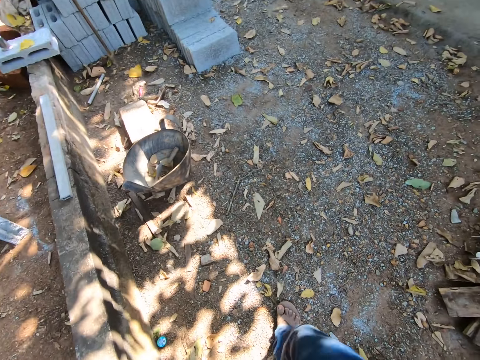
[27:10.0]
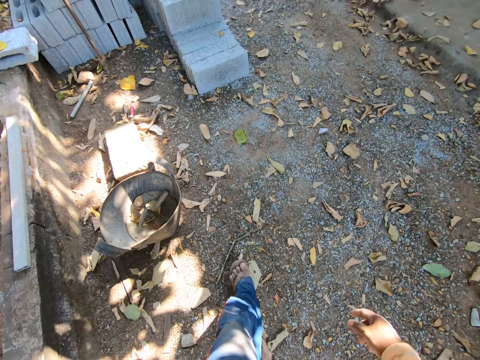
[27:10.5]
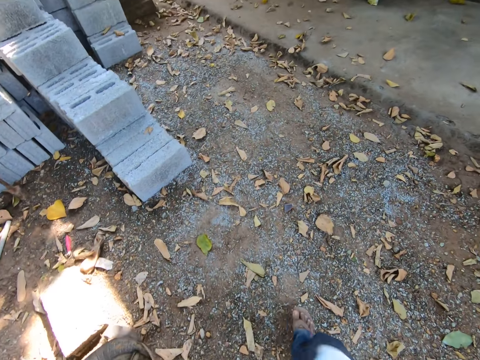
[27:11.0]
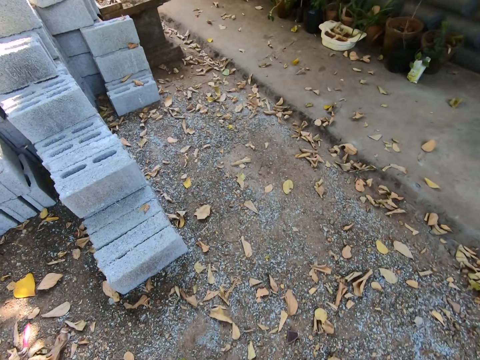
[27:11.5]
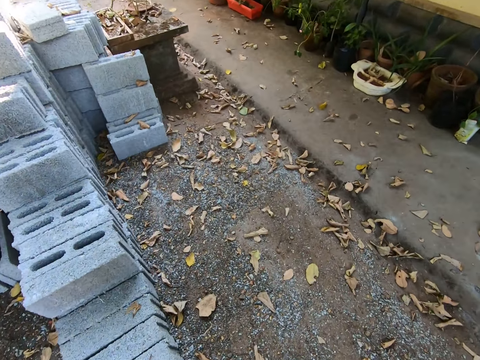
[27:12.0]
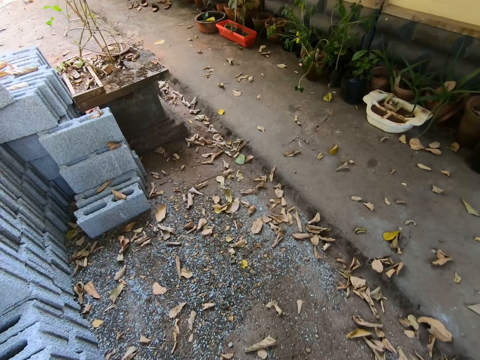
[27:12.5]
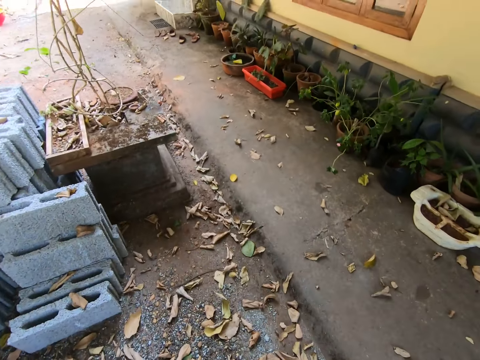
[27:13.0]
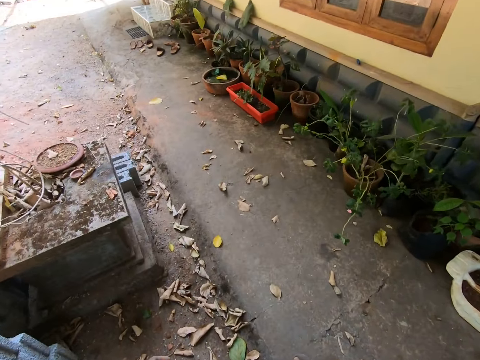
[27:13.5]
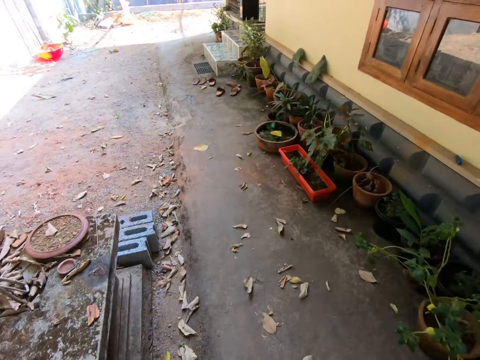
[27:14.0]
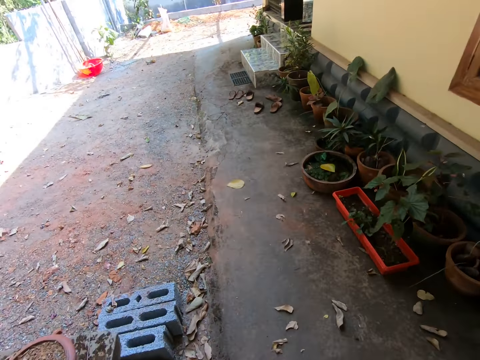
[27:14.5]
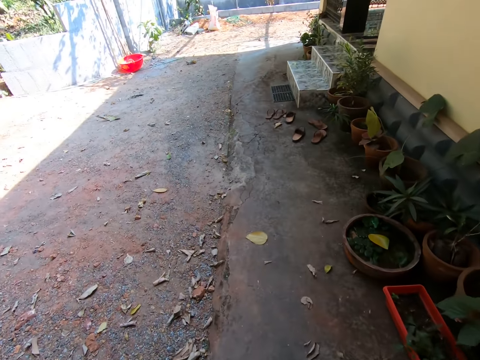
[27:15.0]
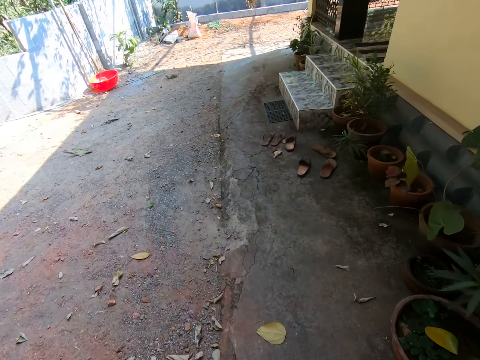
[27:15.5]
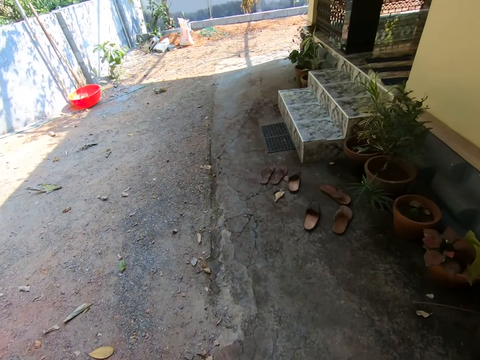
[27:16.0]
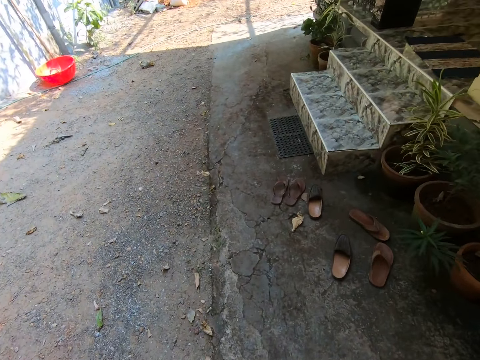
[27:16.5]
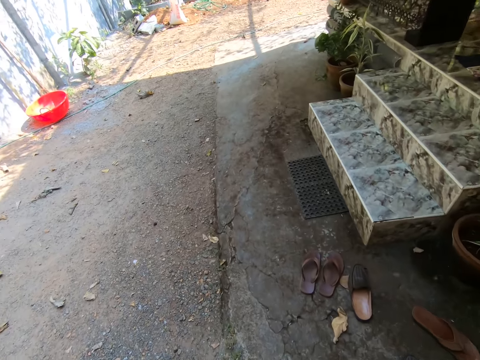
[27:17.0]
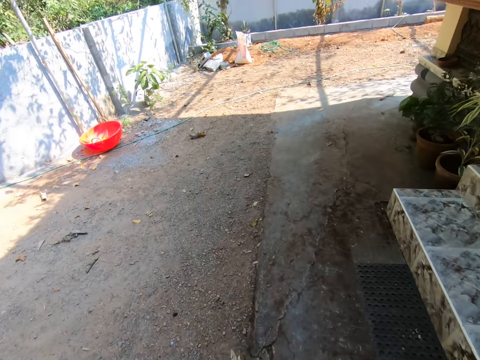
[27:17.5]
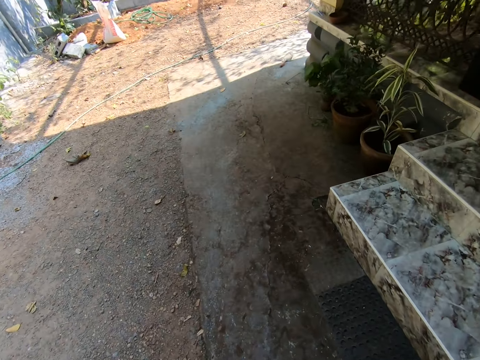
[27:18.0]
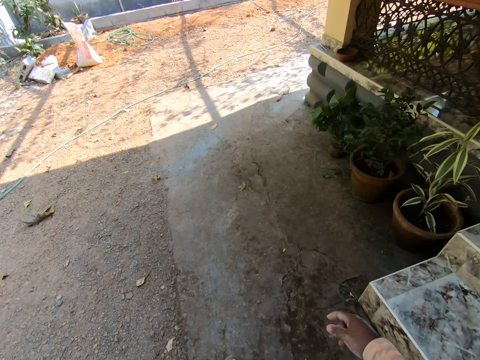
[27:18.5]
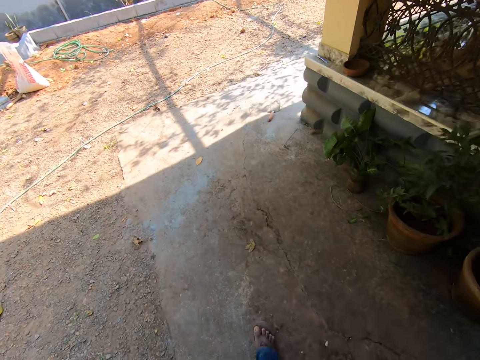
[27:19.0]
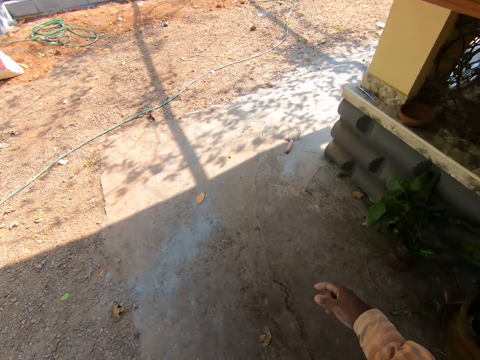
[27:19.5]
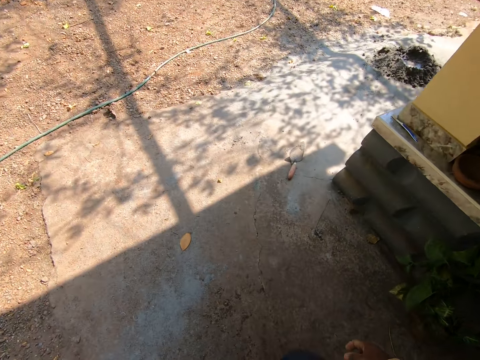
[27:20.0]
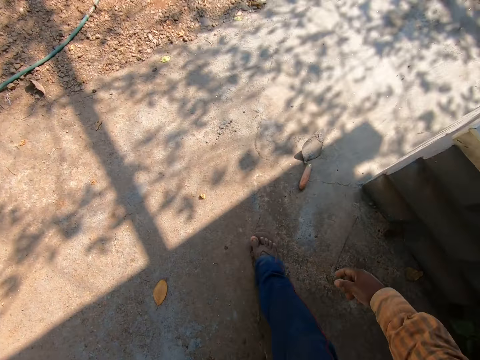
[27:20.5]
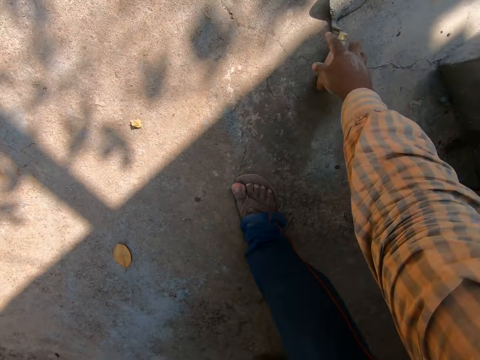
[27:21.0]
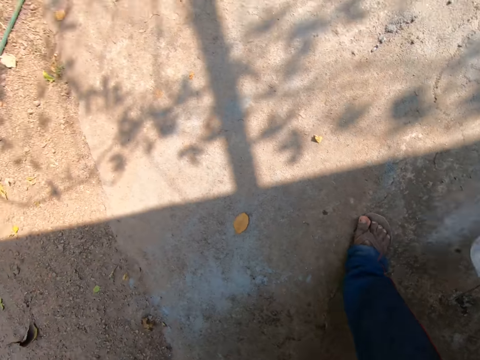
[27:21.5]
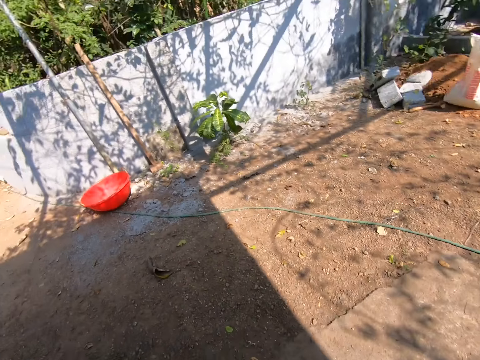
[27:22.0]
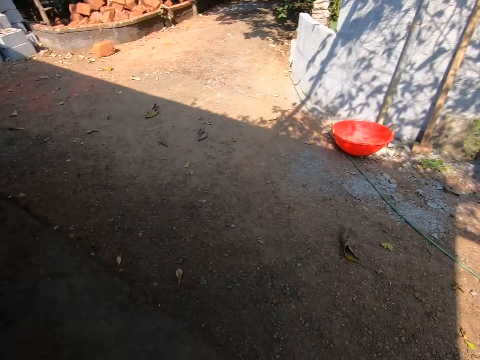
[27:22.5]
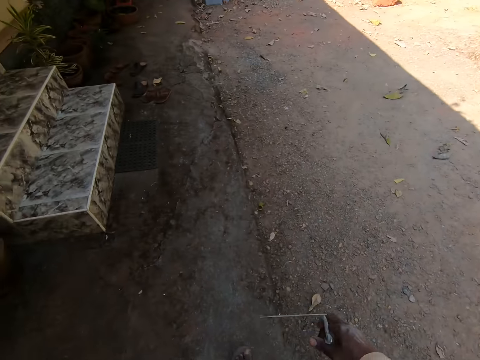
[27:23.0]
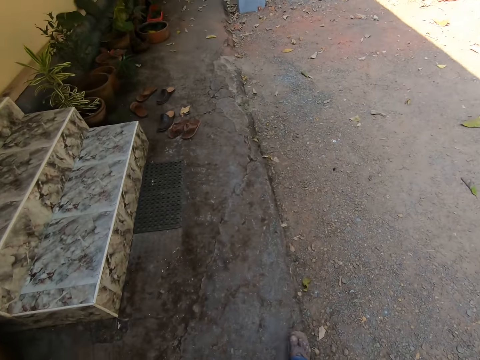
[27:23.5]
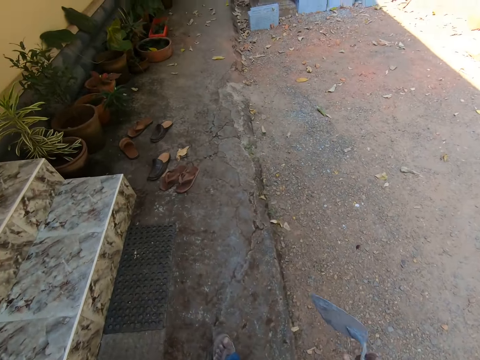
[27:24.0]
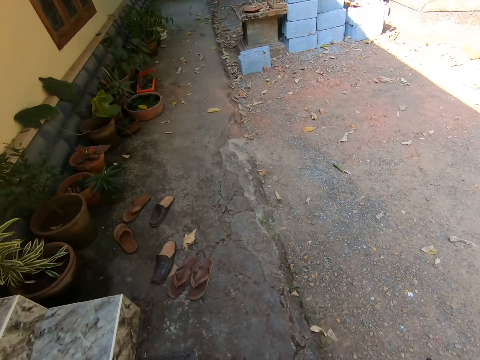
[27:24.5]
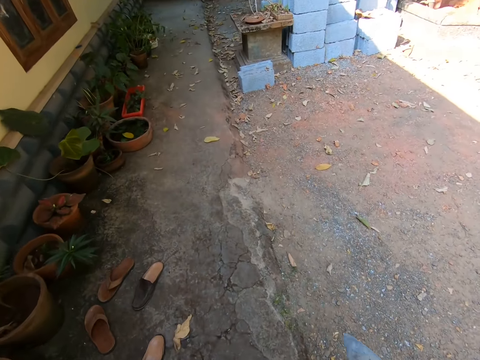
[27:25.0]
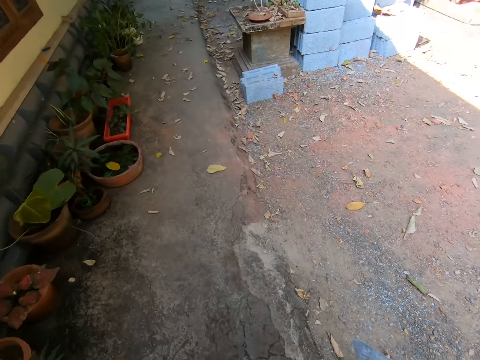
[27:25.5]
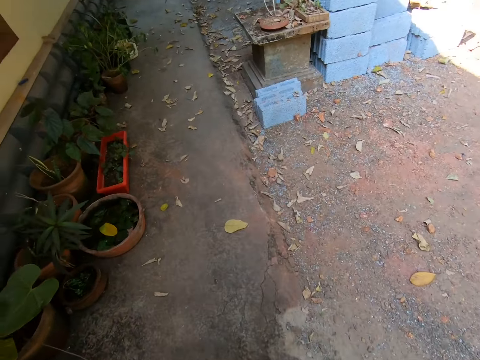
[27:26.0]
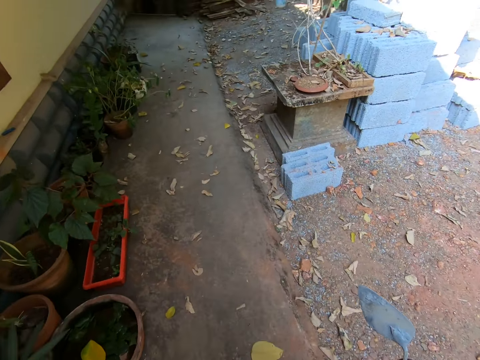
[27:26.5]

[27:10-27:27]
The camera wearer looks around the construction site and walks around the construction site. He picks up a pointing trowel from the ground with his right hand. He carries the trowel along.

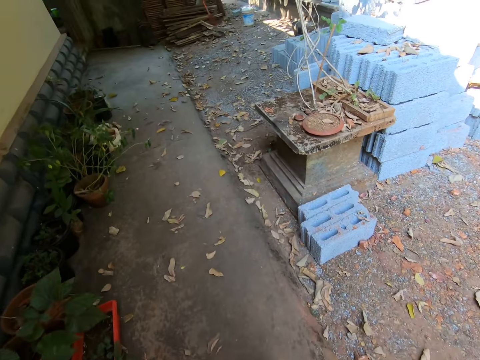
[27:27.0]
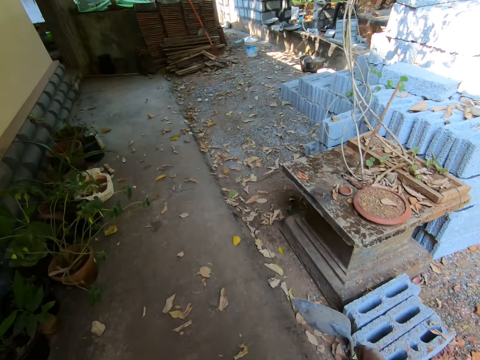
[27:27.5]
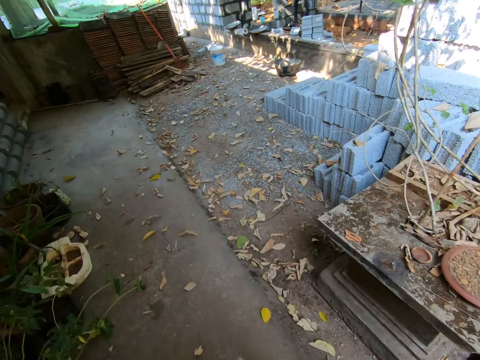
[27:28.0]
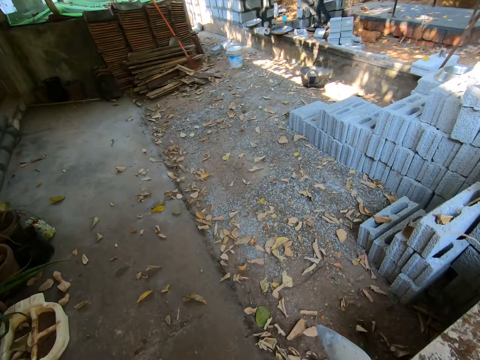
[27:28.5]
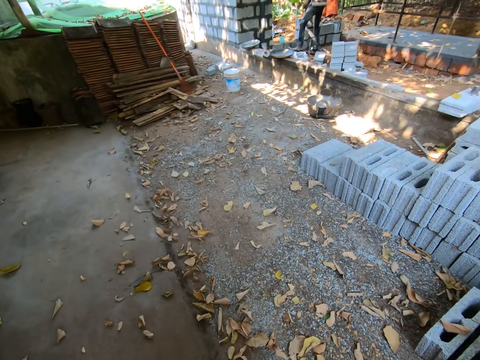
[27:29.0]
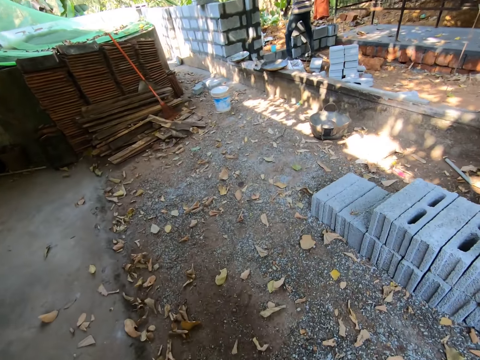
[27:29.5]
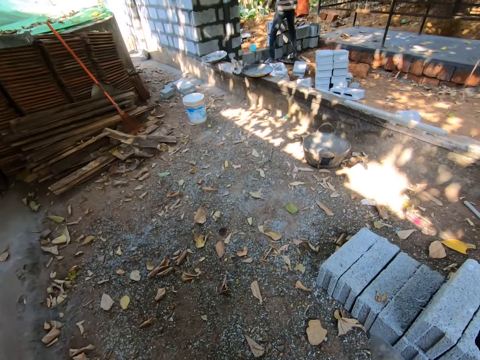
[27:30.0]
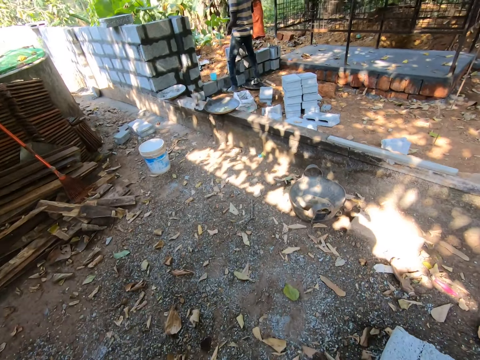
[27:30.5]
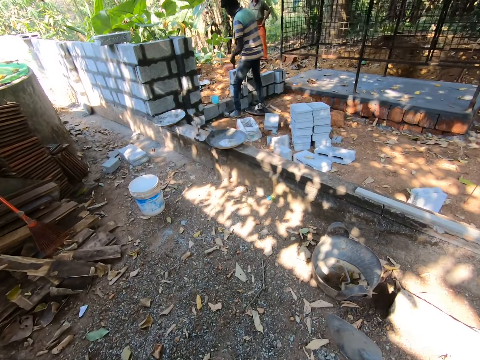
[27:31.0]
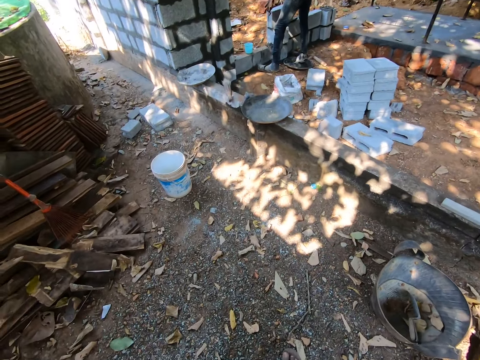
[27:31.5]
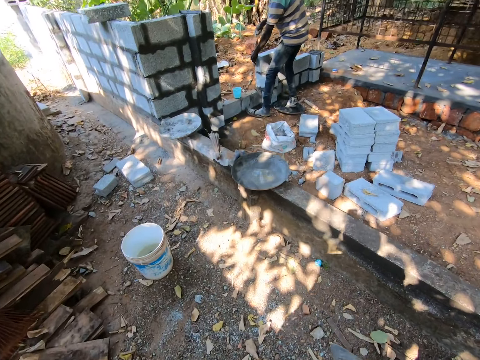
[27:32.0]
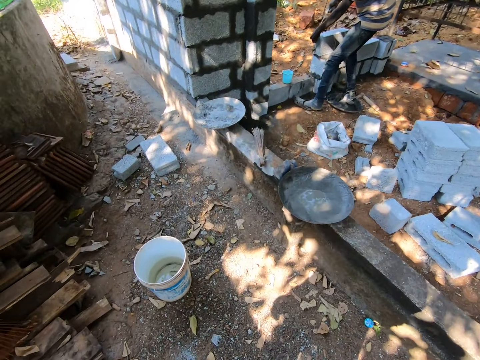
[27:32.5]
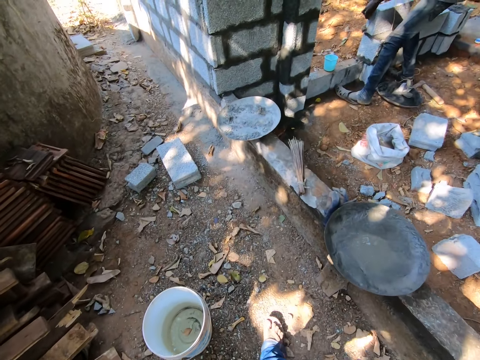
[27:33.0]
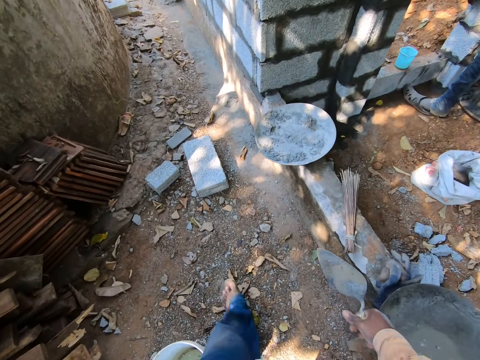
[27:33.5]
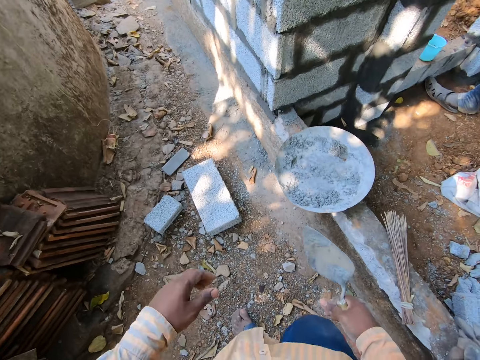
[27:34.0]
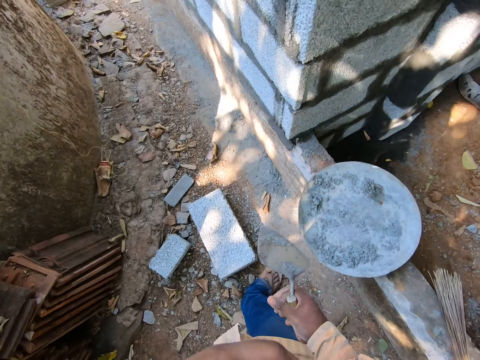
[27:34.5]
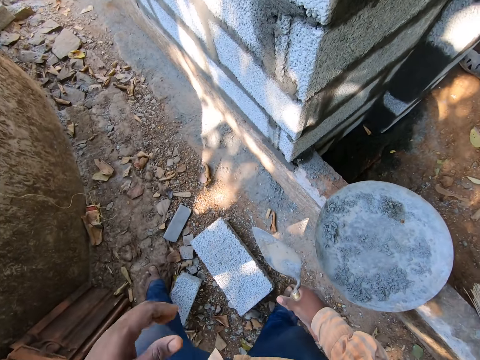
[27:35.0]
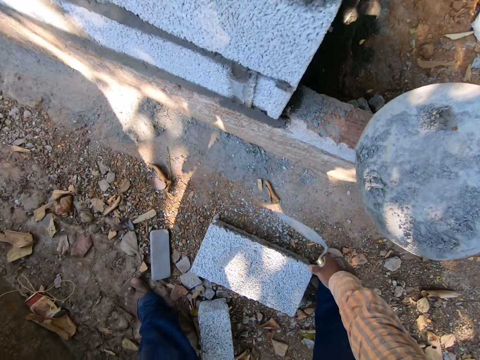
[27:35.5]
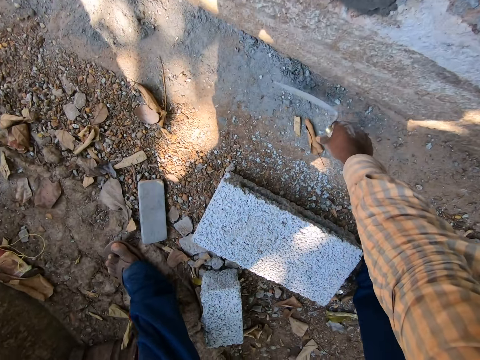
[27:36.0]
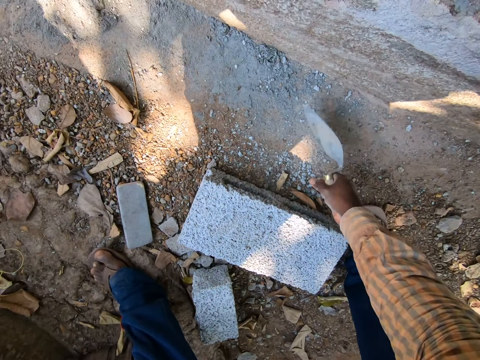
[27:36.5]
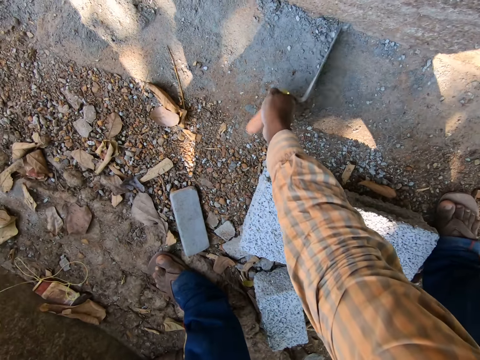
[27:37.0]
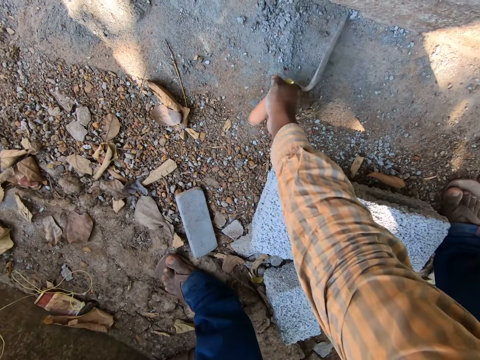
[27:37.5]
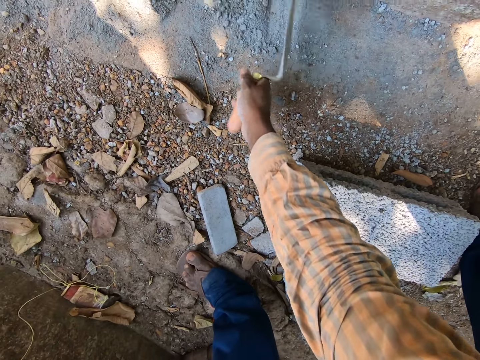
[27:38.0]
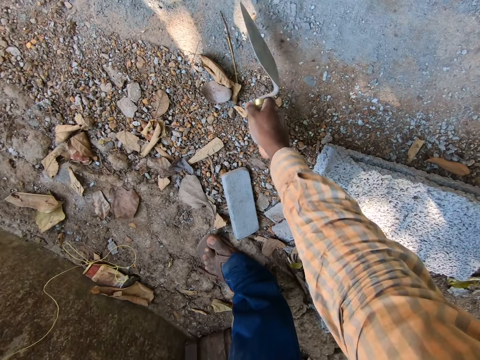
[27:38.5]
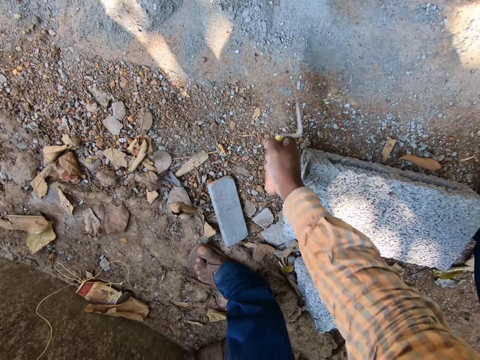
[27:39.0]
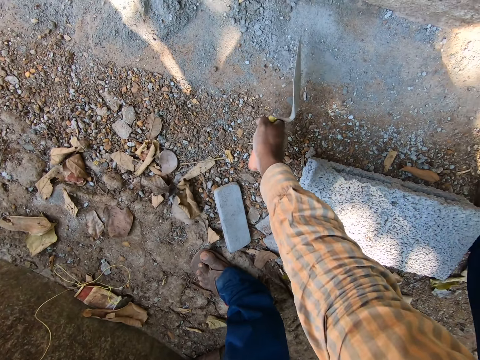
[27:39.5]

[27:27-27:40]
The camera wearer gathers some cement on the ground with the pointing trowel in his right hand. He swipes the dust next to the concrete with the trowel.
